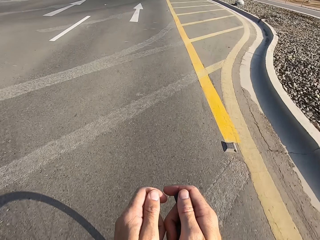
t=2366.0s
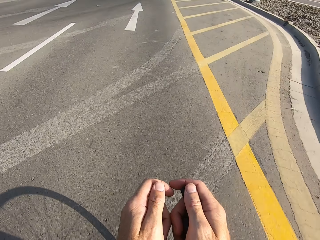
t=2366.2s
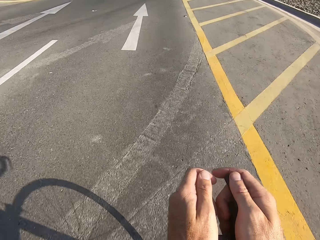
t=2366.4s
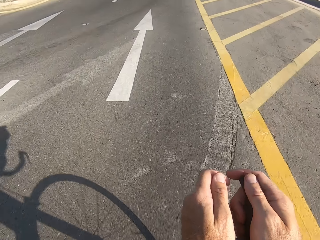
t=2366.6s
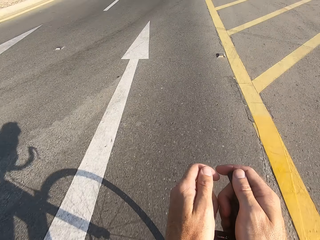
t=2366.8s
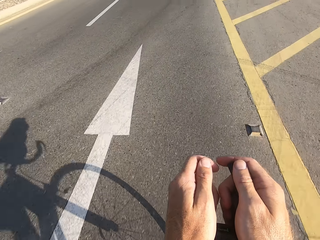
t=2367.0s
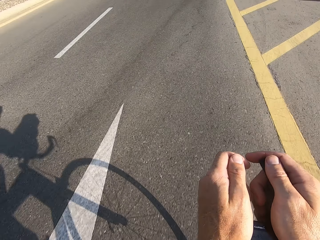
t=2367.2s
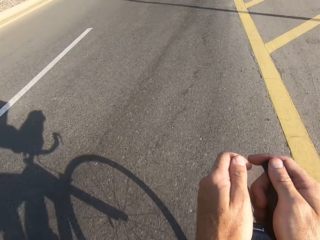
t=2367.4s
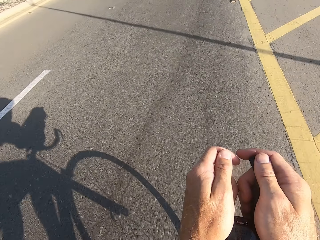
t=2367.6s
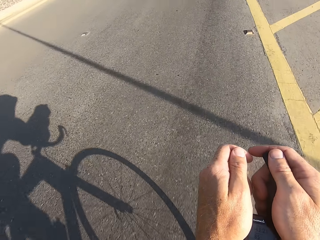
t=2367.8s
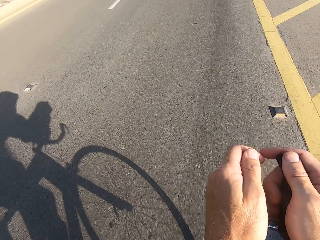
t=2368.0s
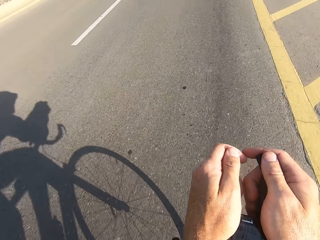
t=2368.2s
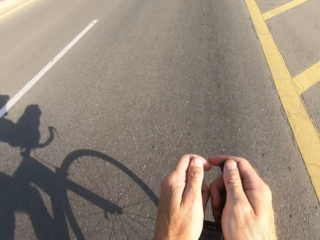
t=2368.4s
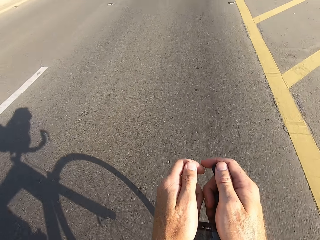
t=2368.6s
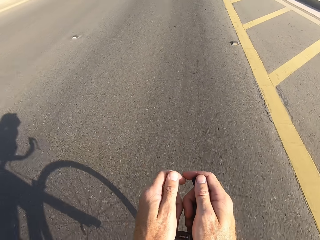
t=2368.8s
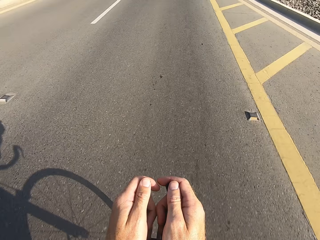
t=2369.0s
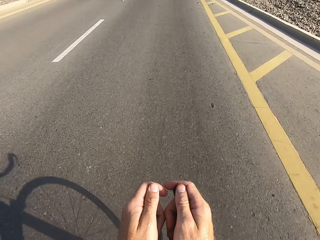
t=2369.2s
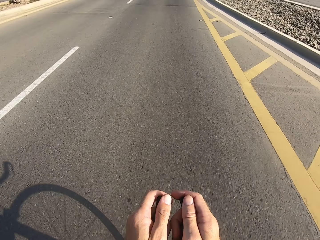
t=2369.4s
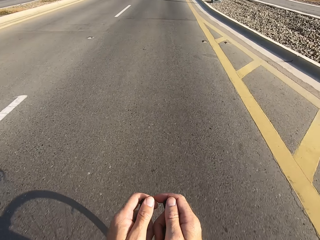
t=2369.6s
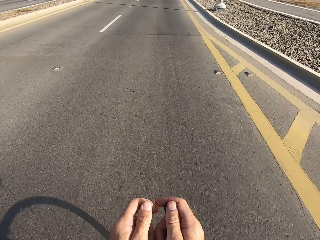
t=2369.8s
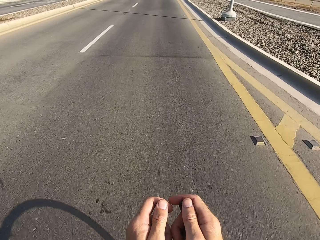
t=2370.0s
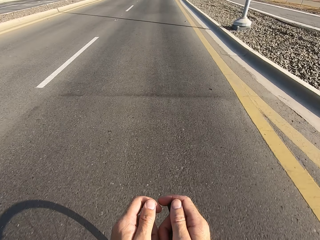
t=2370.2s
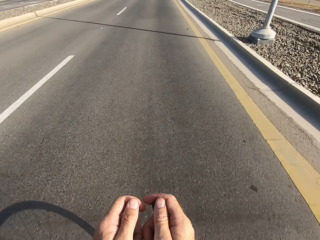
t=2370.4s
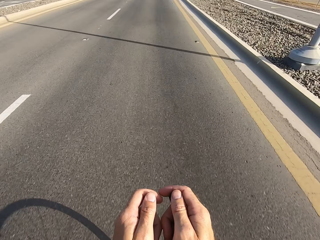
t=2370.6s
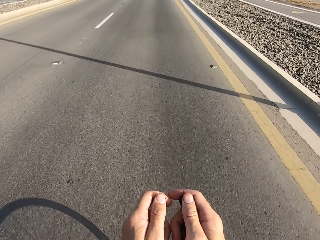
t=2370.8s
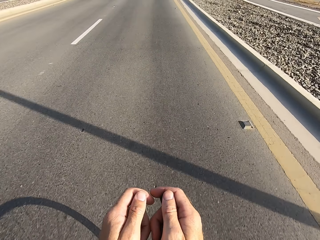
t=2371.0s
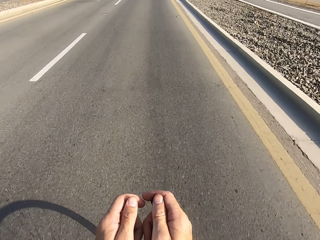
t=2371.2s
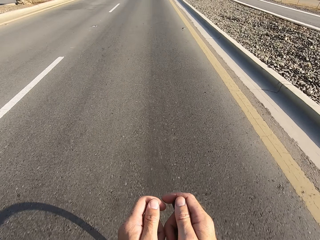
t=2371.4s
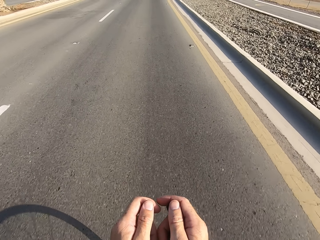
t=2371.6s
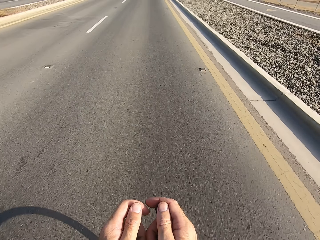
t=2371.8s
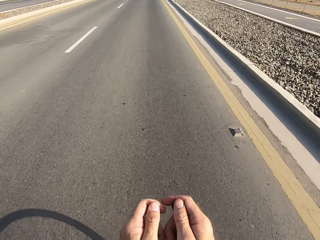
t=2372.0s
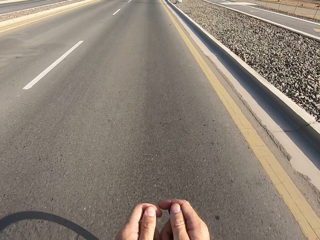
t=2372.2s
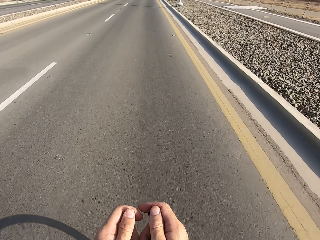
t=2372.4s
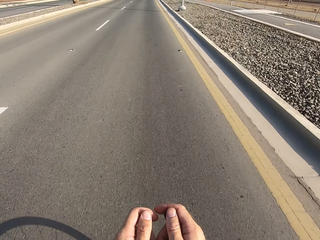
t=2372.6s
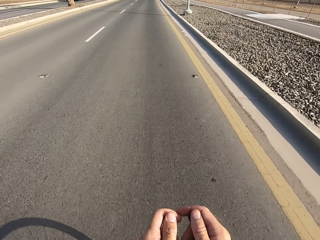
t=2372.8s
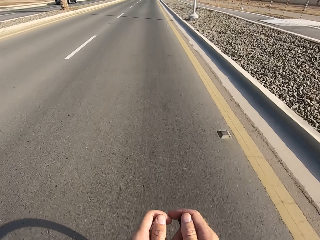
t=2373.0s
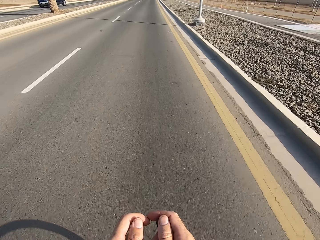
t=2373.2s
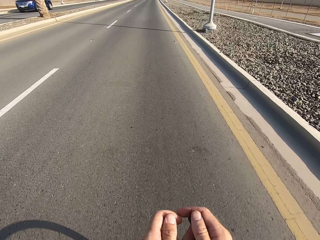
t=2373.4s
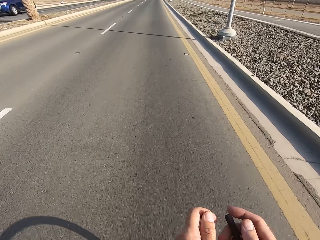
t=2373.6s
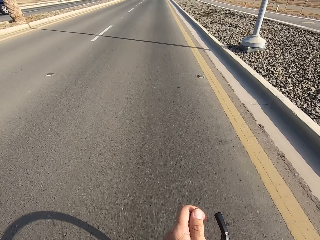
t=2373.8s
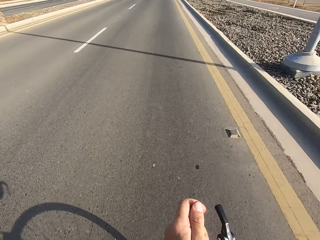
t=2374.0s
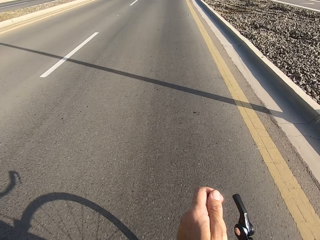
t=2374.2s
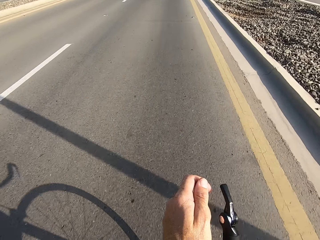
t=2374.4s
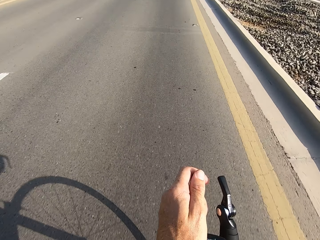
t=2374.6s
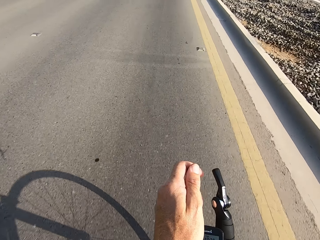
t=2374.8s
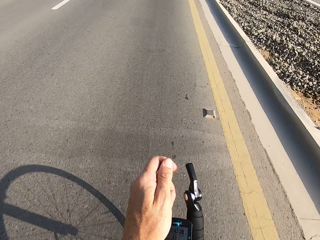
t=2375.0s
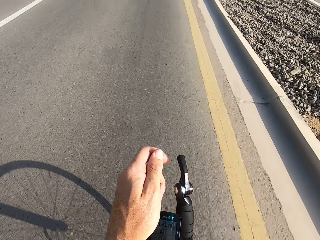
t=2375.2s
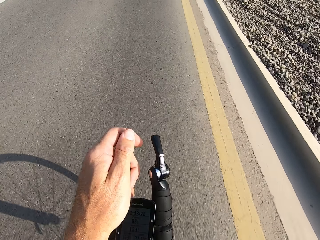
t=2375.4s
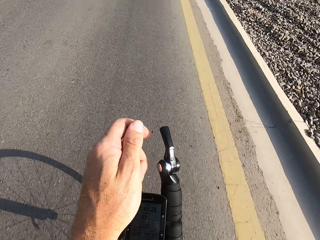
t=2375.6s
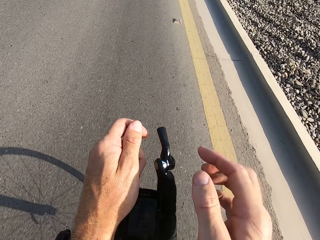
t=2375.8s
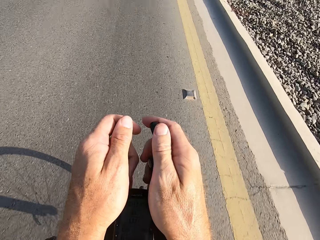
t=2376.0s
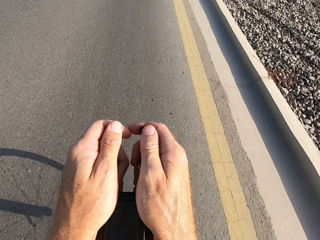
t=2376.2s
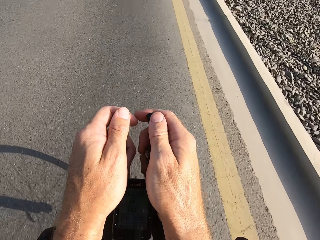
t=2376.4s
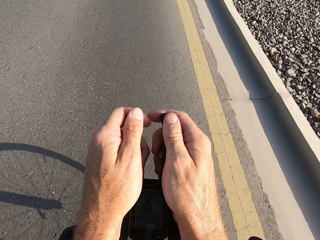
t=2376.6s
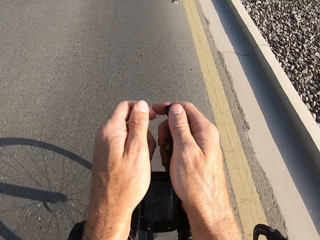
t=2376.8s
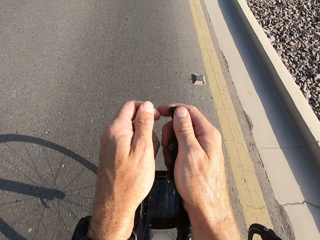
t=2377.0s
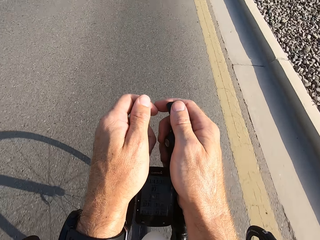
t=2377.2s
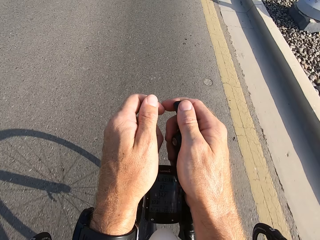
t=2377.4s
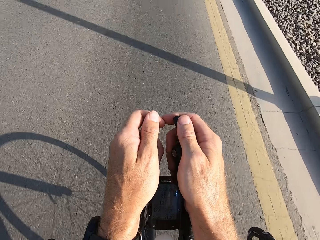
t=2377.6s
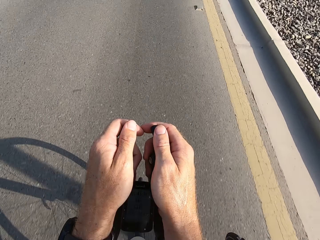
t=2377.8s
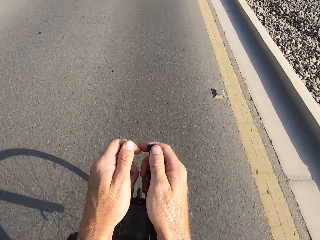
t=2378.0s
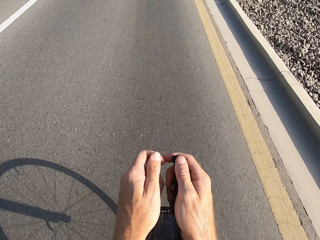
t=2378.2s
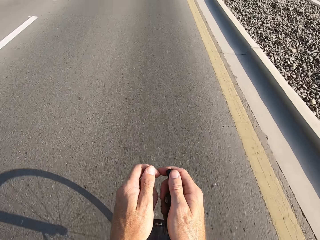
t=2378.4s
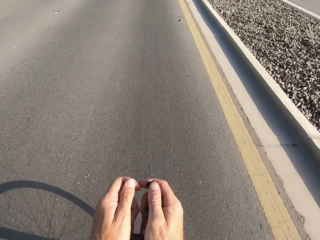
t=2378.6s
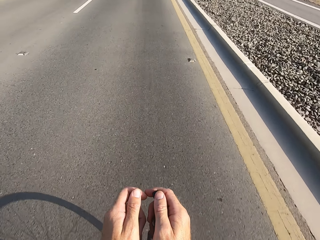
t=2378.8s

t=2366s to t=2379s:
The camera wearer cycles on the main road. They swing the right hand. They touch something. They swing the right hand. They hold the bike rest handlebar with the right hand.

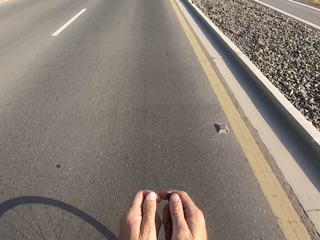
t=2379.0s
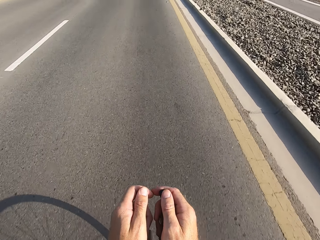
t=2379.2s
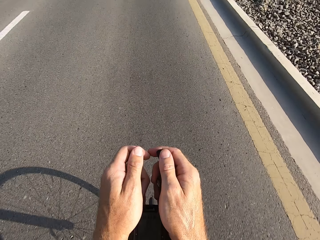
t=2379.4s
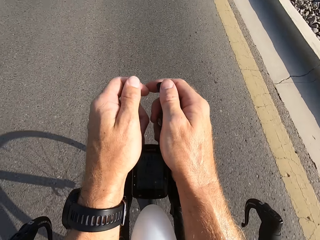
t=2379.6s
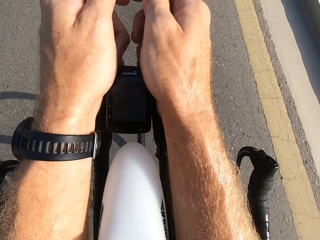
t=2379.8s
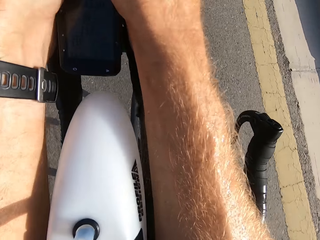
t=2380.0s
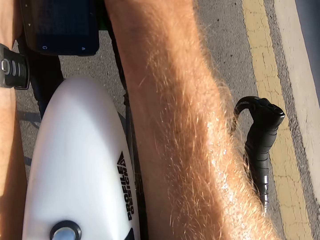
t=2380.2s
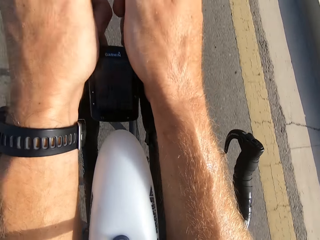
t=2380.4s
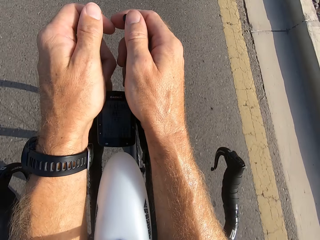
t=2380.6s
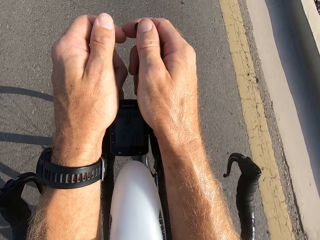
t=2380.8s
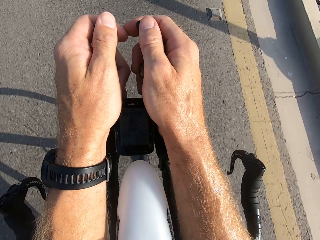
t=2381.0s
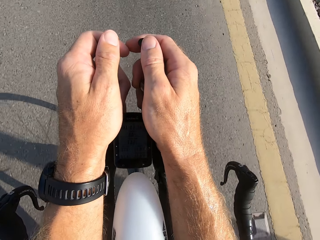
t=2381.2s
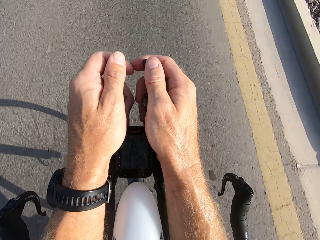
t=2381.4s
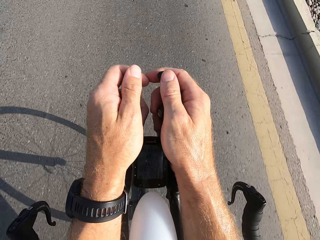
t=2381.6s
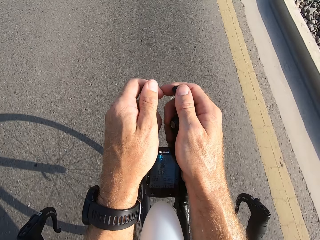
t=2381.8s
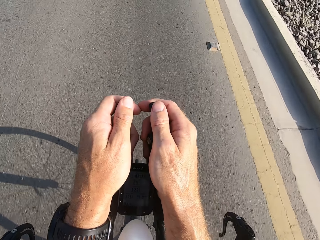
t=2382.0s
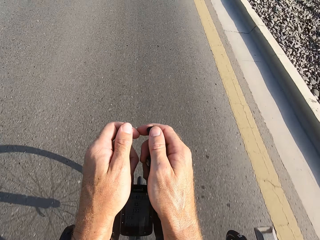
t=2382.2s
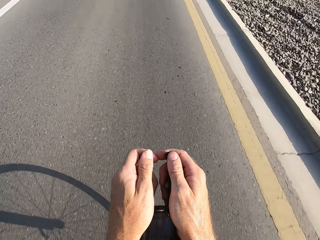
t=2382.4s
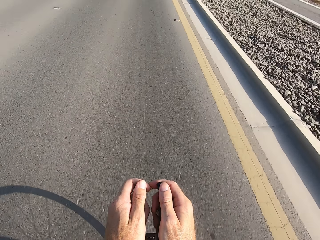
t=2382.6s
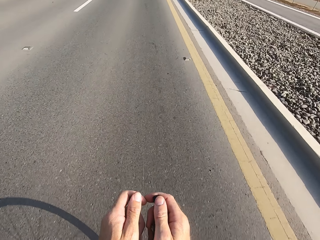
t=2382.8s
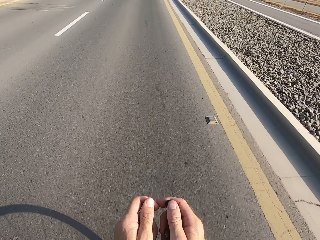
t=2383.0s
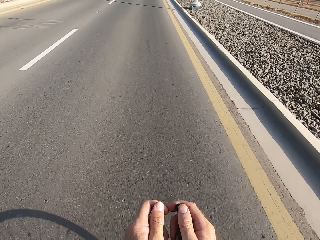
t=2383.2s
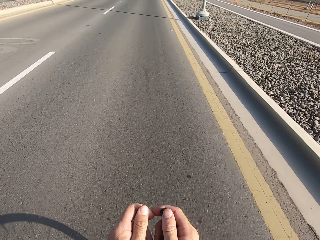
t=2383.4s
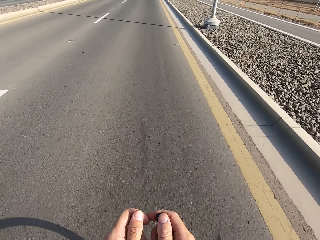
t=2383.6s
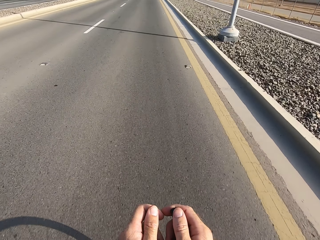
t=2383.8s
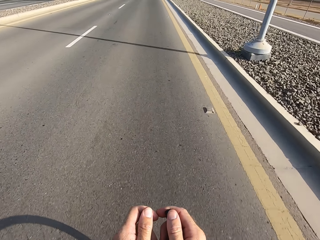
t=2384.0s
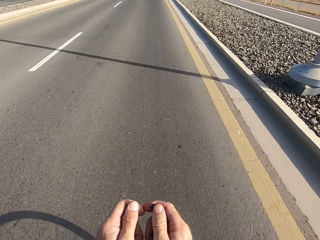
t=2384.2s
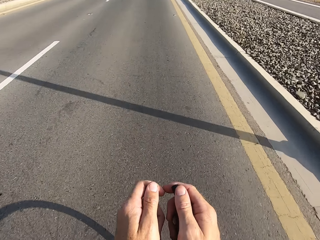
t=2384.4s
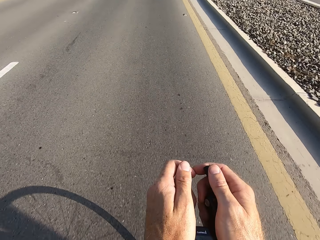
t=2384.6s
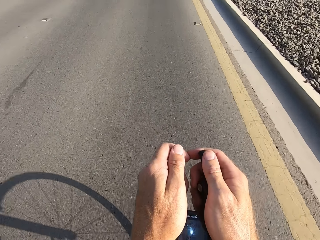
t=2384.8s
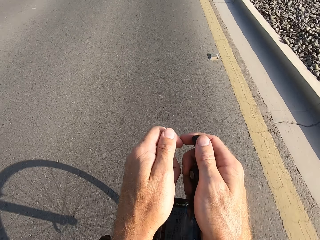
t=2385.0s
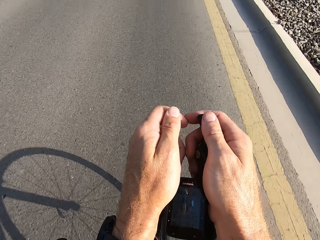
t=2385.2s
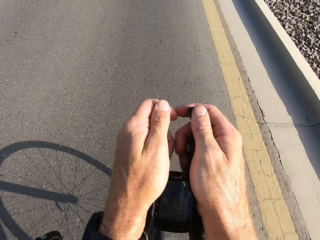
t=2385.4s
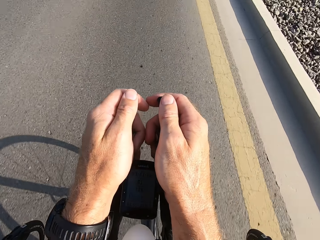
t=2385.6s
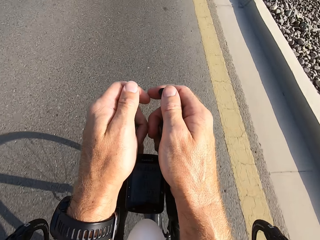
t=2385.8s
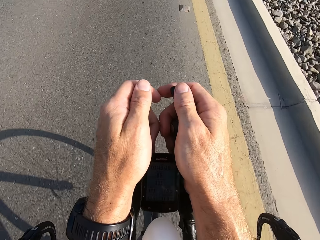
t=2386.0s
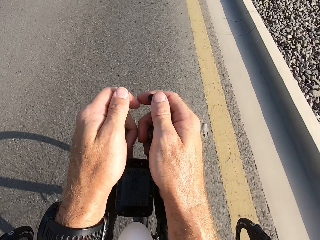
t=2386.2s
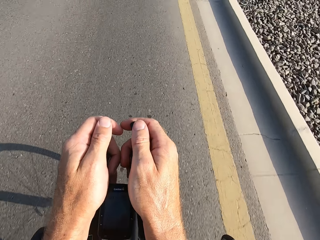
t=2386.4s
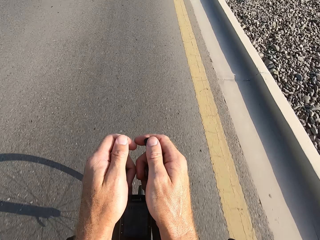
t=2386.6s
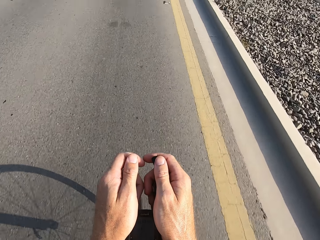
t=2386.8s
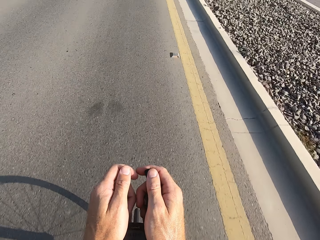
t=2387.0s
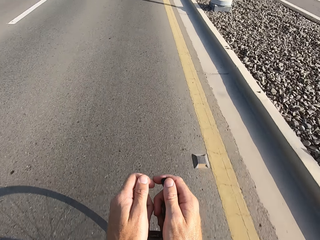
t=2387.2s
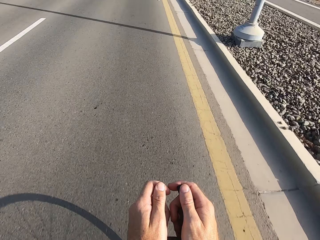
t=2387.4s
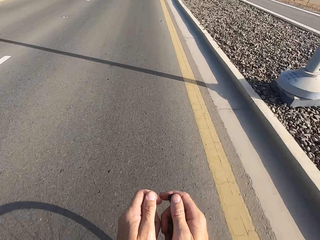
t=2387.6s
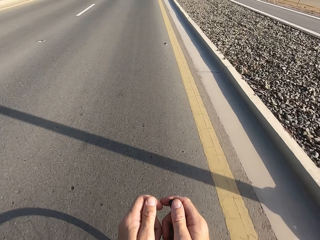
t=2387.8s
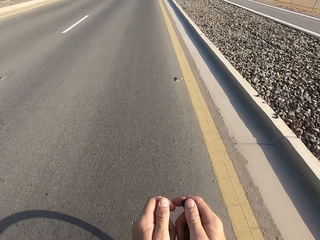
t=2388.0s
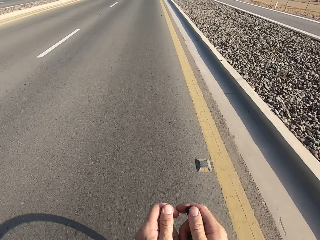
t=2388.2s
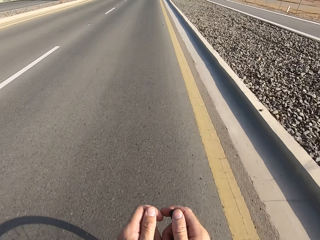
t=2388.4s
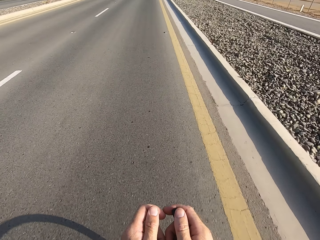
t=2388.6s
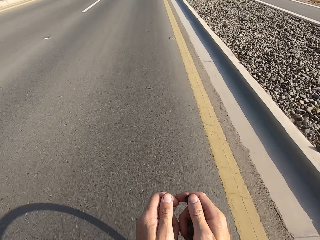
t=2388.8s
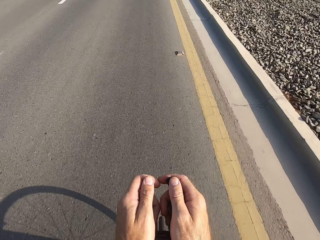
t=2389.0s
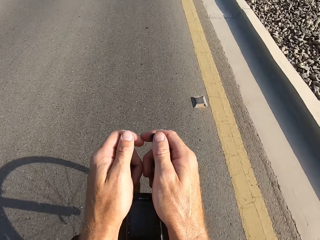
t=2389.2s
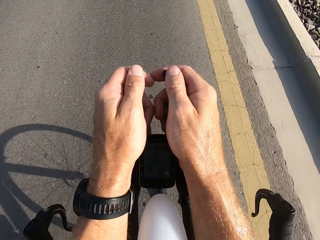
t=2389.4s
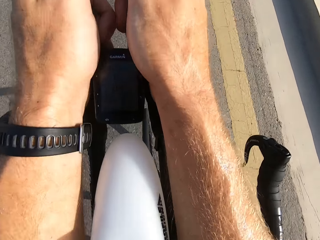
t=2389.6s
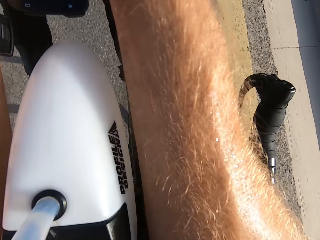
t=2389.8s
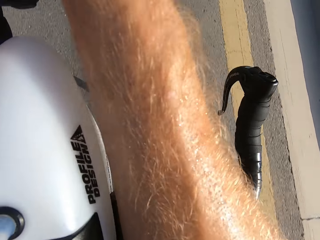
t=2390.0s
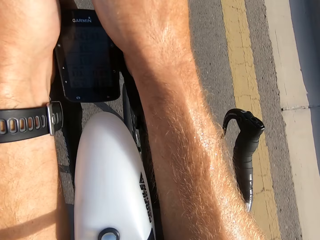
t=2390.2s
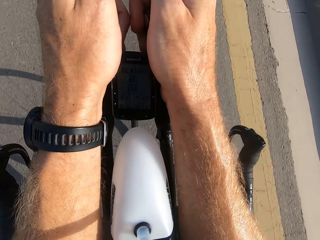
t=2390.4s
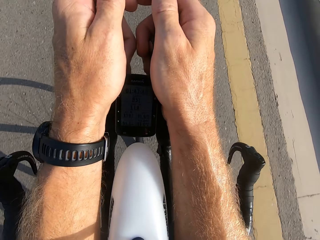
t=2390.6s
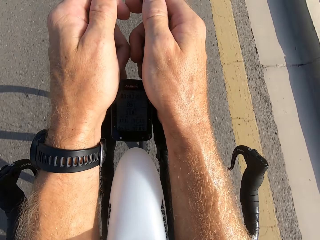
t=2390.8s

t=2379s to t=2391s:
The camera wearer stares at the handlebar. They stare at the road. They stare at the handlebar. They stare at the road. They stare at the handlebar.
